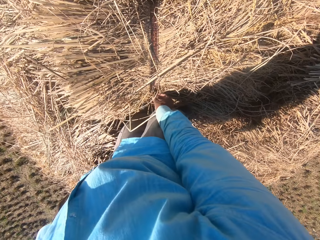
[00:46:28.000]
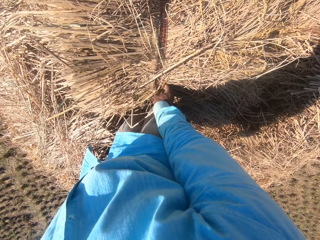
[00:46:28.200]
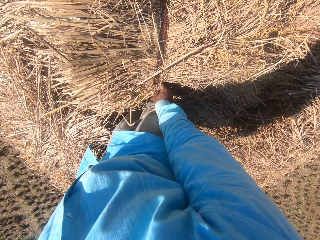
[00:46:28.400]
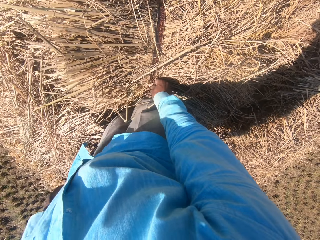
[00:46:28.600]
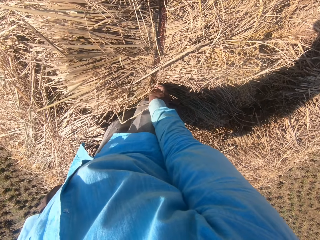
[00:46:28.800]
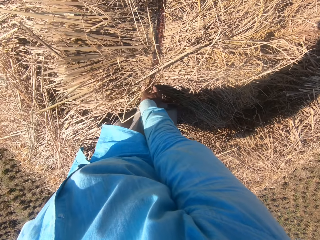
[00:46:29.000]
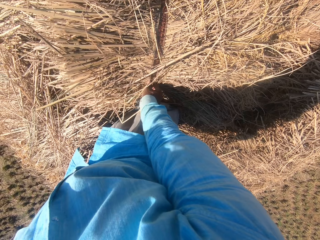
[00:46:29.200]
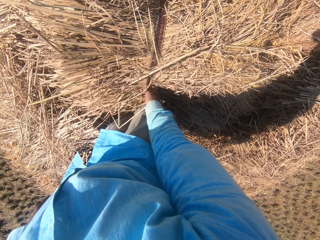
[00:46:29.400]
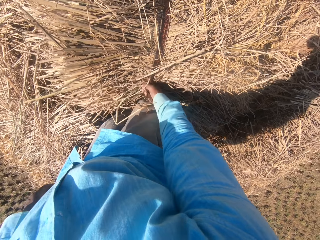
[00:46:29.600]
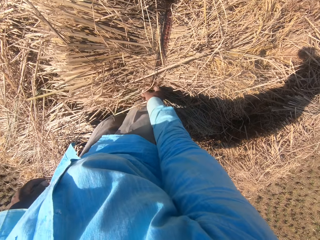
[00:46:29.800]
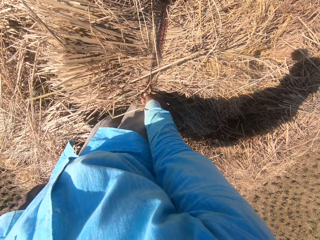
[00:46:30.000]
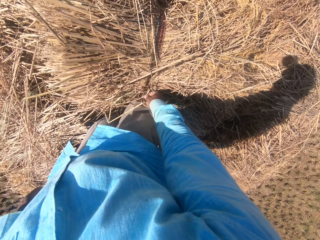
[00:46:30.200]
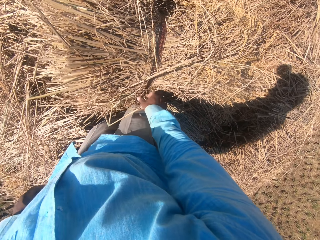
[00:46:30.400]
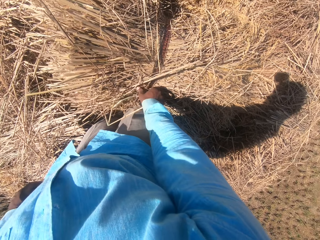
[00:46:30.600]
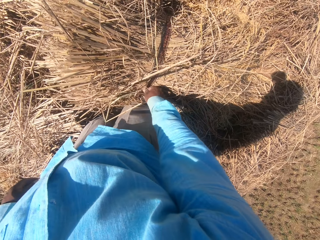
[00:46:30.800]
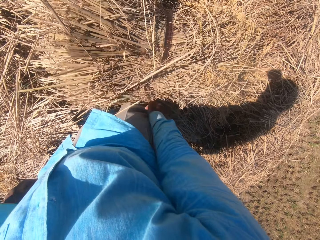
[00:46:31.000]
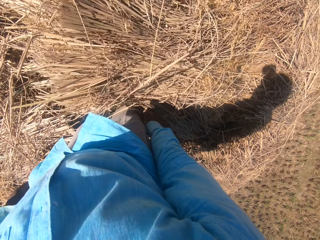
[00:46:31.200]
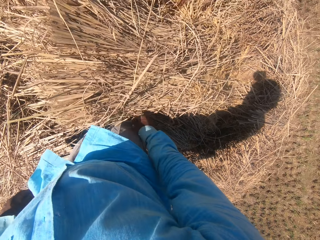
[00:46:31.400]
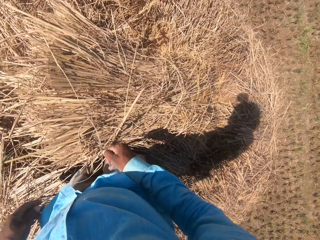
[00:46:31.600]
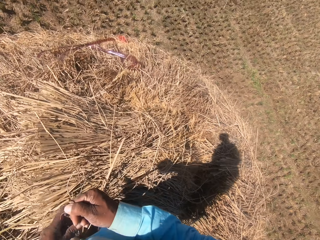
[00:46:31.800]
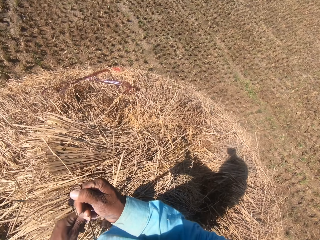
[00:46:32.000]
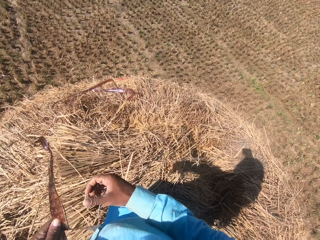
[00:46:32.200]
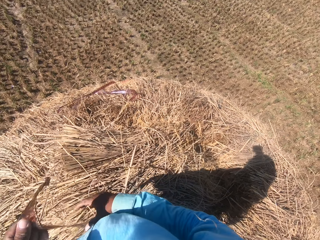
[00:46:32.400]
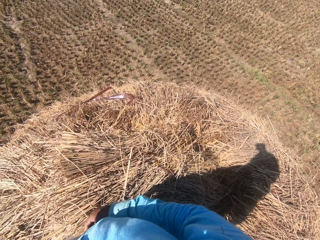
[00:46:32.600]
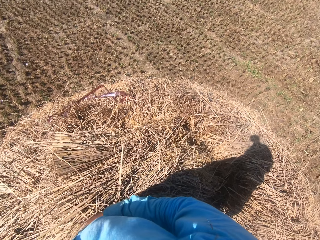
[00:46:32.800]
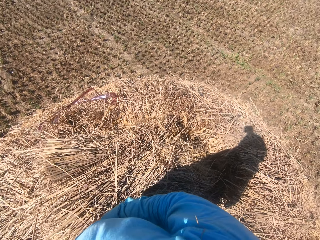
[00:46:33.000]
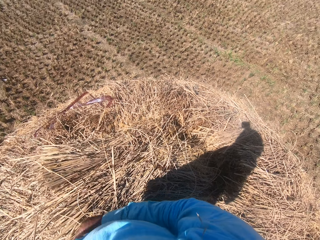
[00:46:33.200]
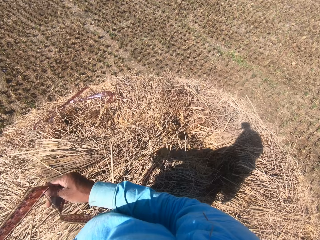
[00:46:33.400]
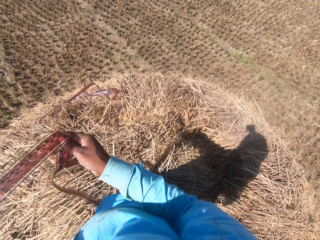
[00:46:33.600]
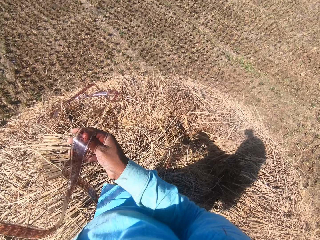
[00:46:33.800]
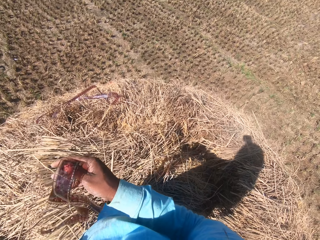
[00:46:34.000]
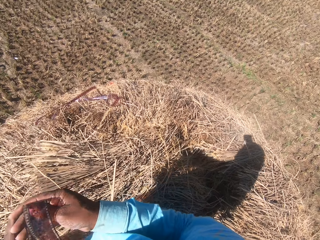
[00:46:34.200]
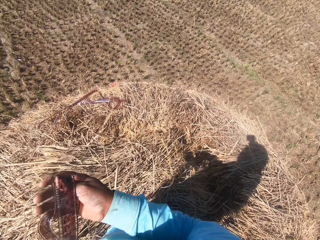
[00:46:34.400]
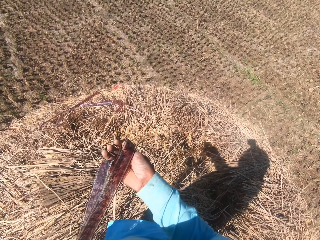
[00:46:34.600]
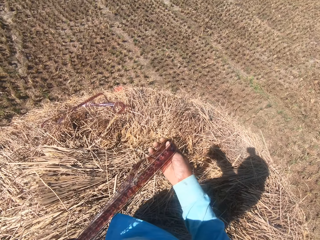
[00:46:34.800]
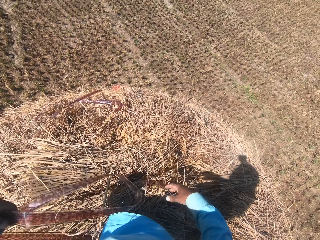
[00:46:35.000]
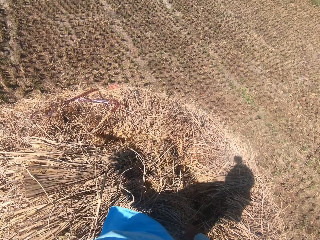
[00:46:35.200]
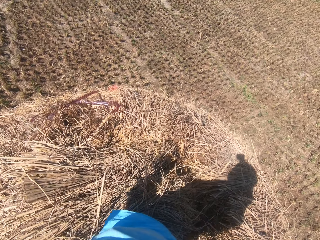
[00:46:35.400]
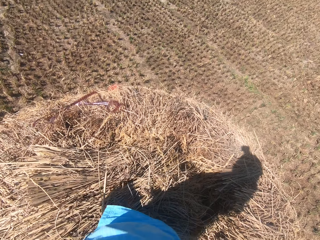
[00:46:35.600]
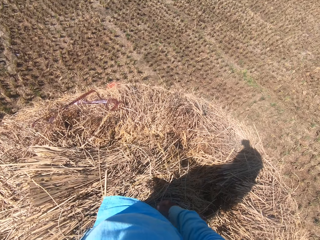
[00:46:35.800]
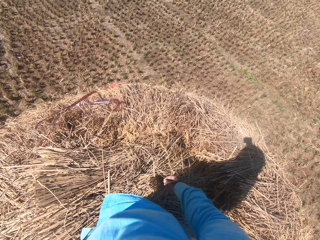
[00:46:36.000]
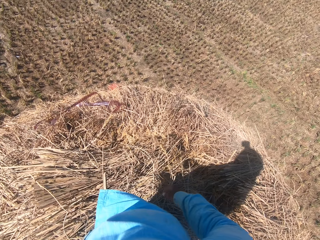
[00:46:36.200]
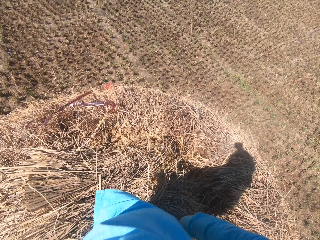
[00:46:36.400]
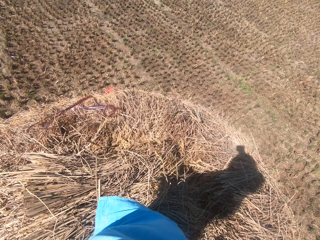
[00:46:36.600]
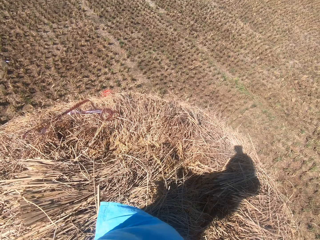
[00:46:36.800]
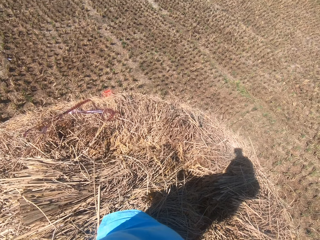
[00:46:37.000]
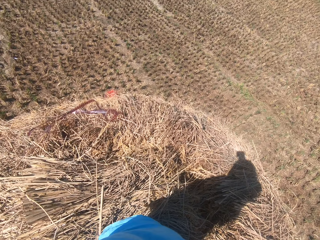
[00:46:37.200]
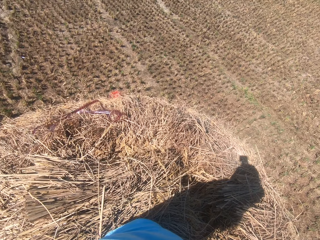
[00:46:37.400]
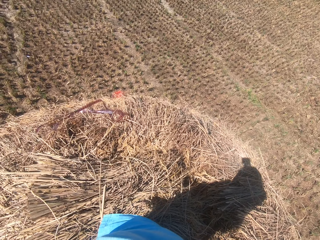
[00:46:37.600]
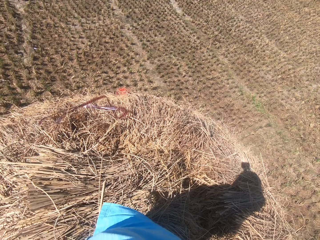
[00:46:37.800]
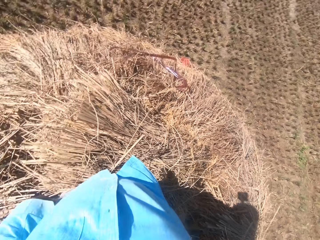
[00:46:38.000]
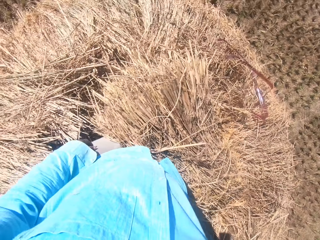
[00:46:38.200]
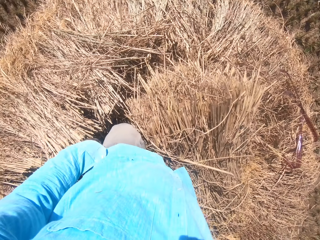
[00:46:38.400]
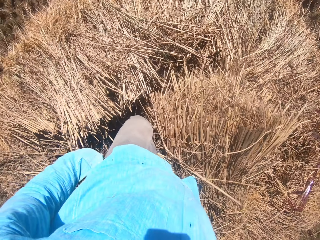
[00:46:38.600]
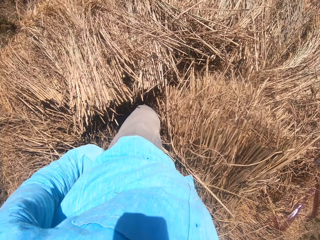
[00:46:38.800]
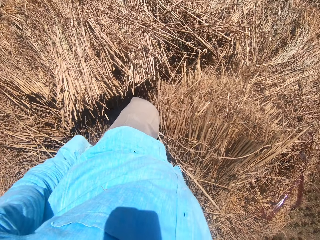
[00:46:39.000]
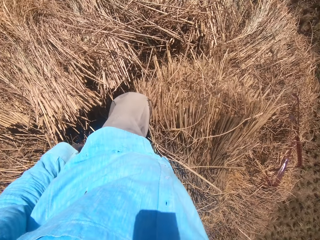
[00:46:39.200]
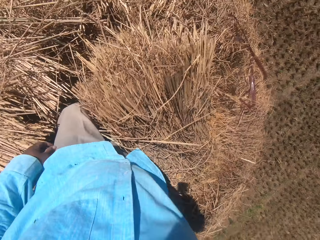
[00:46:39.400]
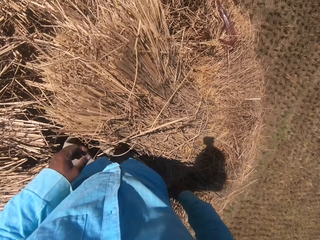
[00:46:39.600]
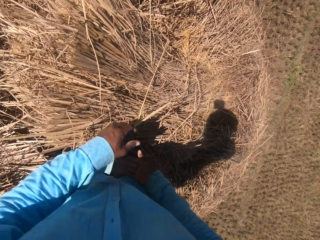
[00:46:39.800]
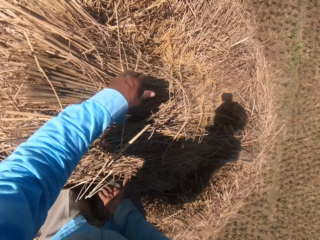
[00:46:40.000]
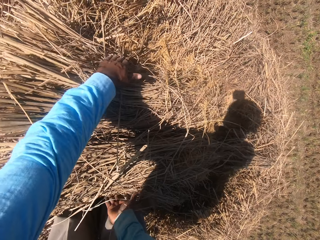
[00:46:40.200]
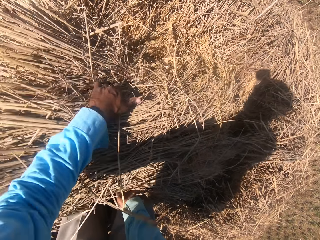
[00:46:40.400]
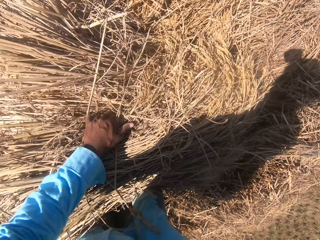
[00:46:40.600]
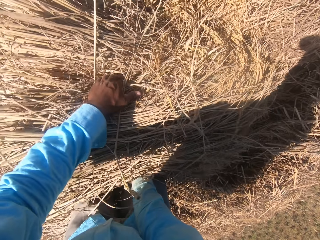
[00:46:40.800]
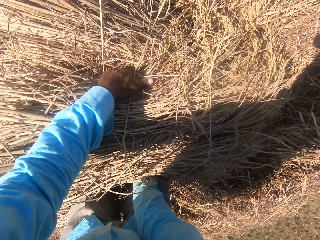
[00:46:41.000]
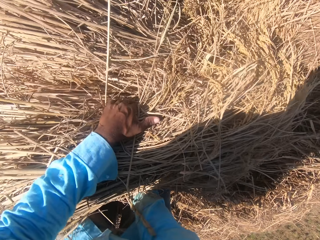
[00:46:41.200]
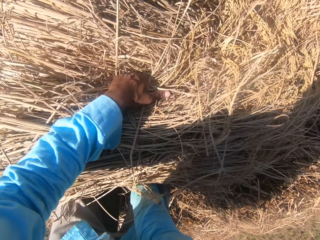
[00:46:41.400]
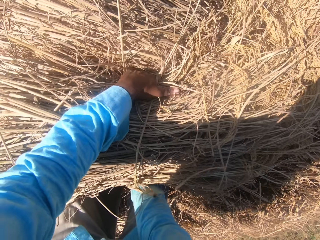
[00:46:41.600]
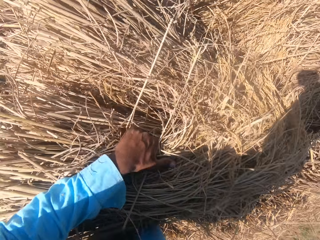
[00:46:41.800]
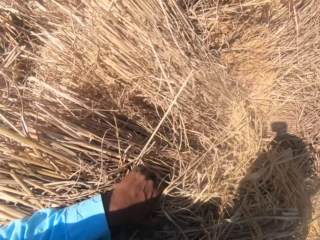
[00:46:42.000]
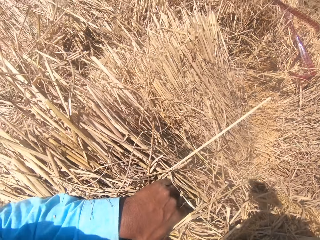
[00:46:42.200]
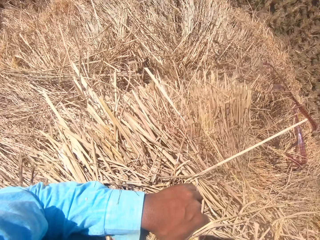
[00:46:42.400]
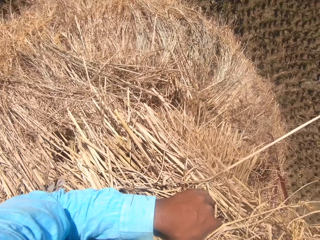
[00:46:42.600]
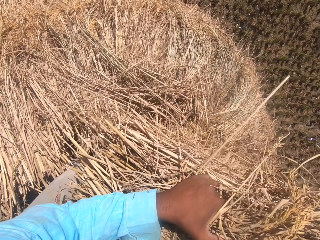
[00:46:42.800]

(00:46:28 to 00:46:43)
The camera wearer unties the rope or string on the stack of dried grass straws with his hand. He pulls the rope from the stack of dried grass straws with his hand. He holds the string with his hands. He pulls his hand off the string. He drops the rope on the heap. He looks around the heap of dried grass straws. He stands on the grass straws. He arranges the stack of dried grass straws on the heap. He picks grass straws with both hands.

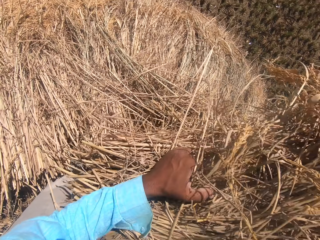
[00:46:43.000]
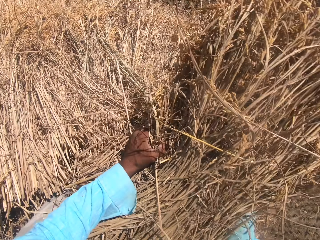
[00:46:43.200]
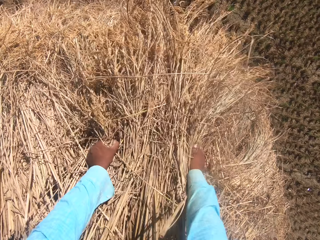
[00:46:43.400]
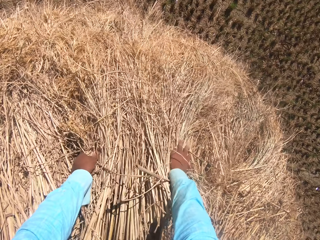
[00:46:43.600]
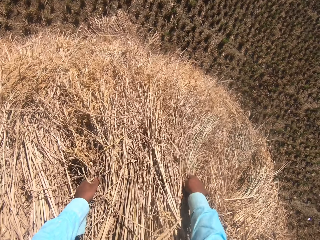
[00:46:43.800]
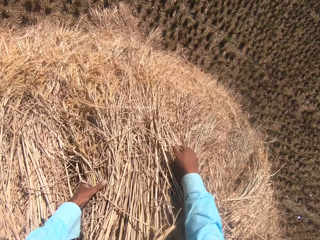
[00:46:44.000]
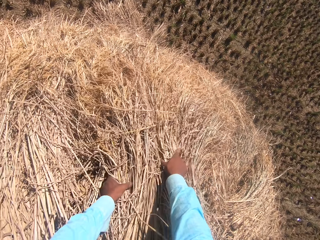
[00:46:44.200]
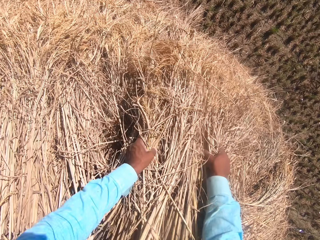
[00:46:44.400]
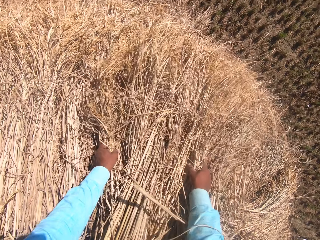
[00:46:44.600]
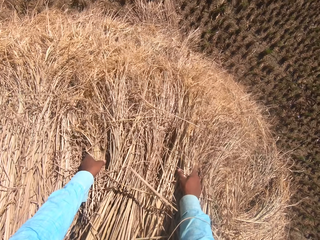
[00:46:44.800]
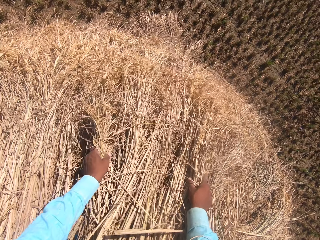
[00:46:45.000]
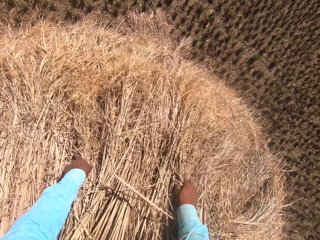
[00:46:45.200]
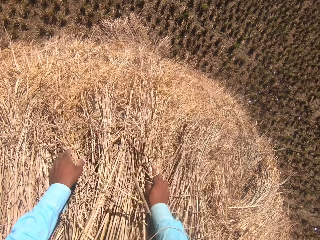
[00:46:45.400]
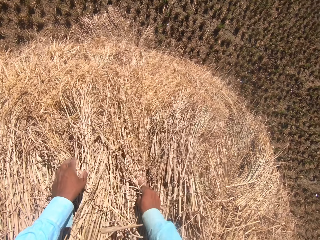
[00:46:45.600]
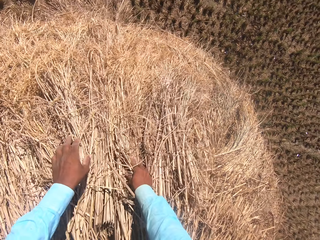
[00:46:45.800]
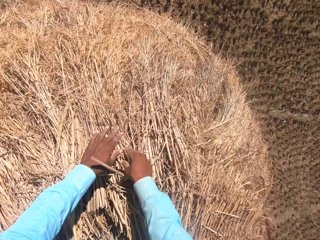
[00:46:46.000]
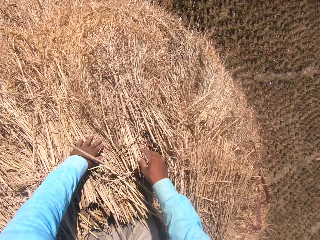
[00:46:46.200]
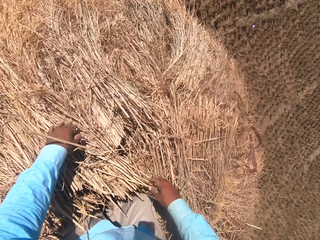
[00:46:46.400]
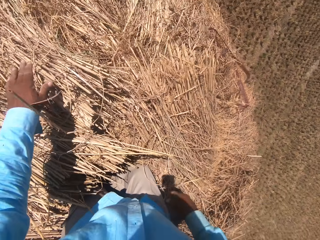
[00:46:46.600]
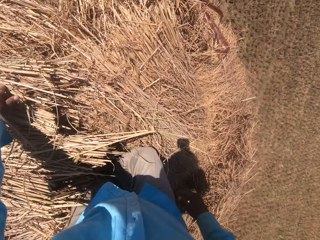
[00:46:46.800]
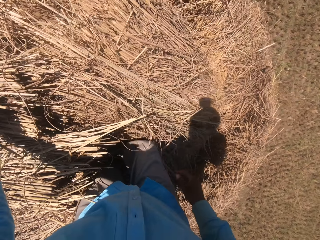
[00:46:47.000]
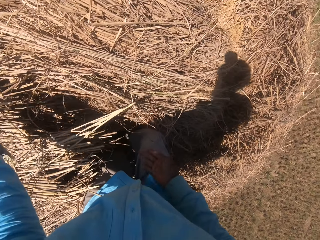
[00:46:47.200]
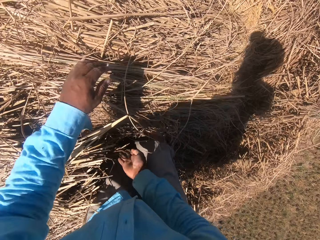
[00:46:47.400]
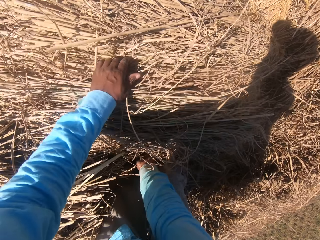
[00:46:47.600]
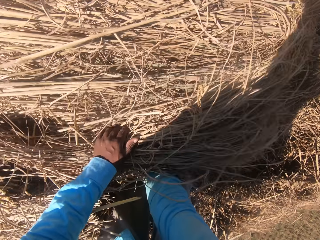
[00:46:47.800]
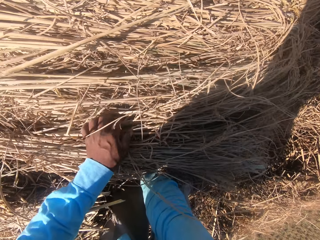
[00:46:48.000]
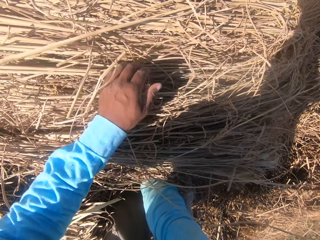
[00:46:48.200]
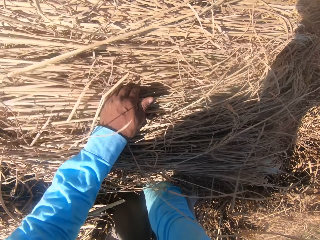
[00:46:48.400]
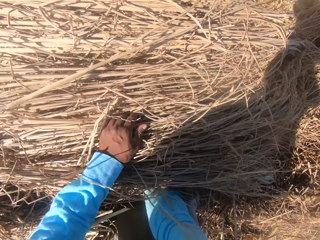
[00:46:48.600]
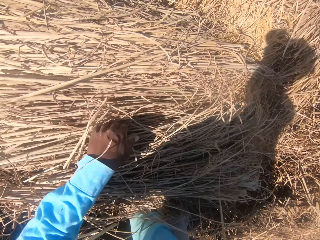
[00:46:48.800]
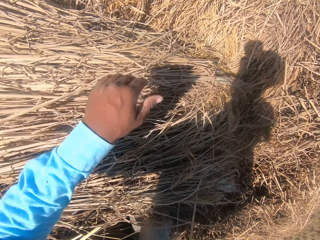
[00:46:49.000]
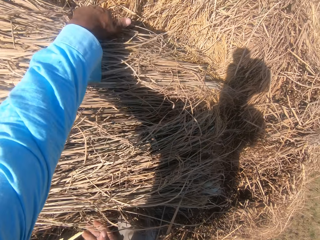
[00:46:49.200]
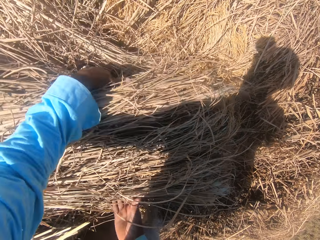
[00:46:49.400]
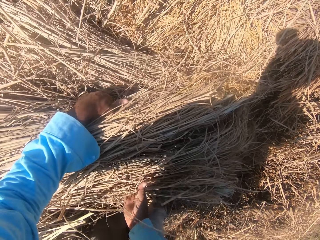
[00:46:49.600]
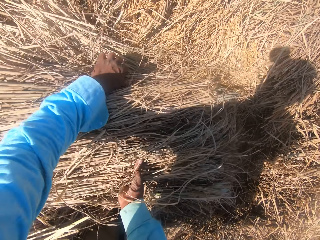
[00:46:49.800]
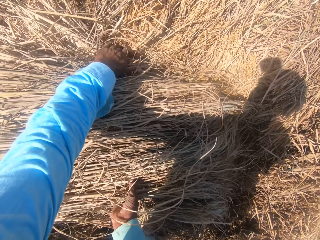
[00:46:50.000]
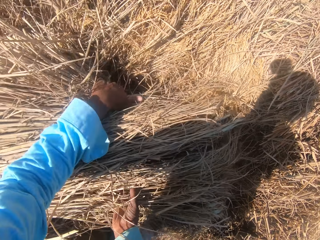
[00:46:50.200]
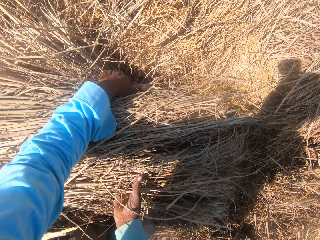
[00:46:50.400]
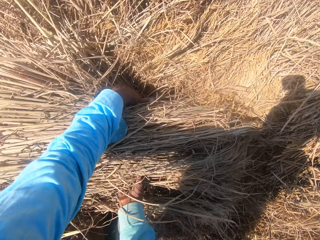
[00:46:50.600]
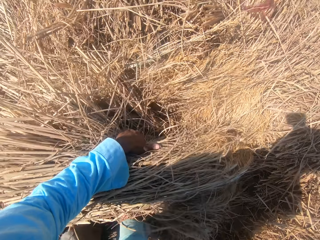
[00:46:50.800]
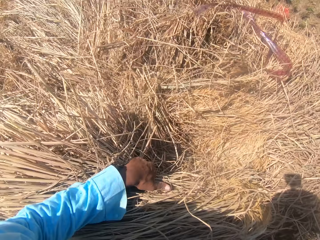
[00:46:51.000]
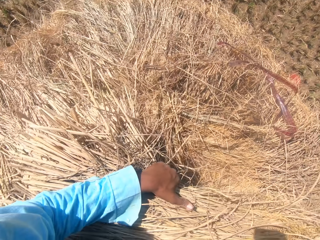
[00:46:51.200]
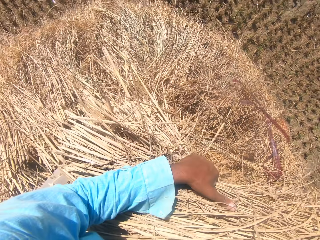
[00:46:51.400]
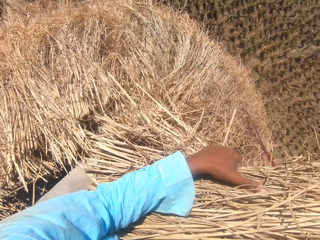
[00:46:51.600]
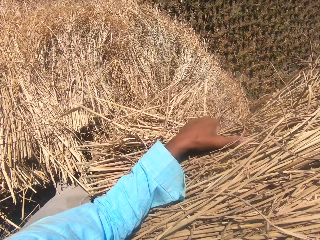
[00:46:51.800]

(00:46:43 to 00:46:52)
The camera wearer puts the grass straws on the tuft. He spreads the grass straws with his hands. He picks grass straws with both hands.
